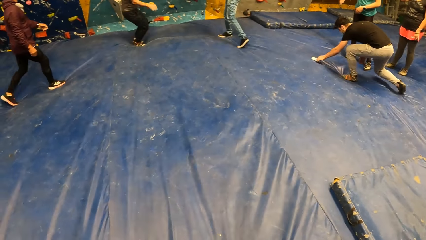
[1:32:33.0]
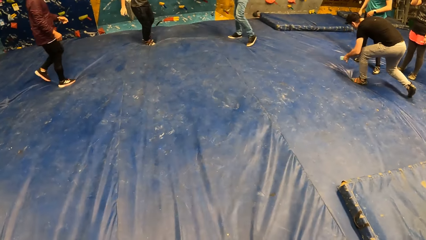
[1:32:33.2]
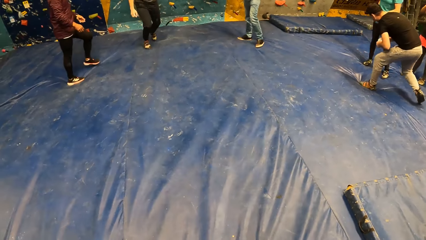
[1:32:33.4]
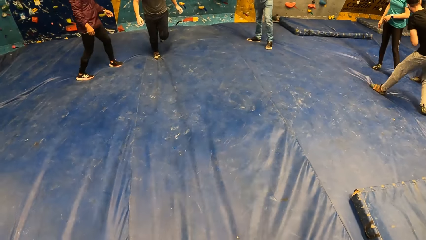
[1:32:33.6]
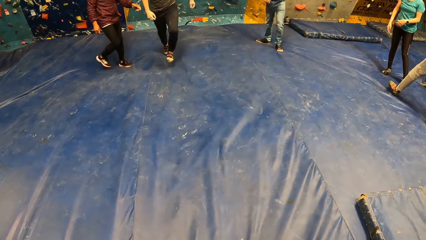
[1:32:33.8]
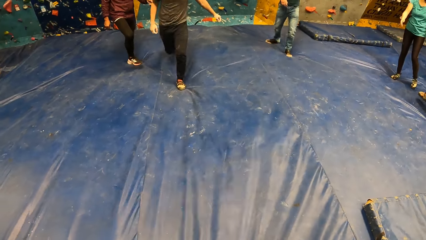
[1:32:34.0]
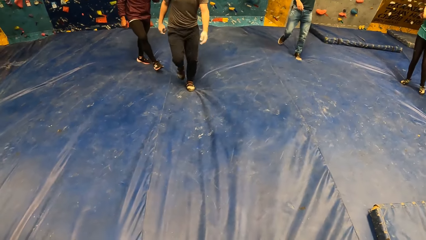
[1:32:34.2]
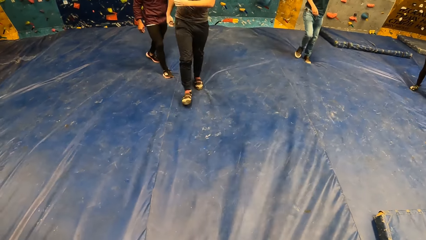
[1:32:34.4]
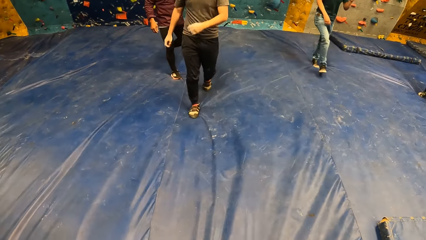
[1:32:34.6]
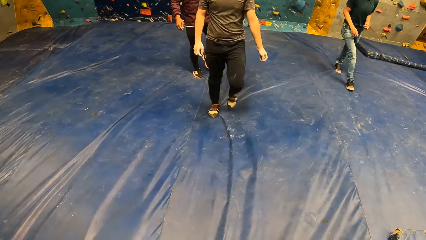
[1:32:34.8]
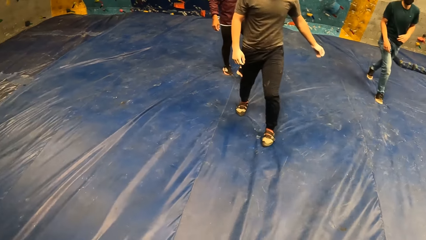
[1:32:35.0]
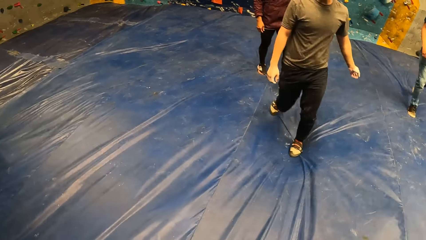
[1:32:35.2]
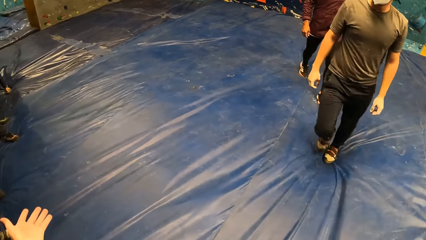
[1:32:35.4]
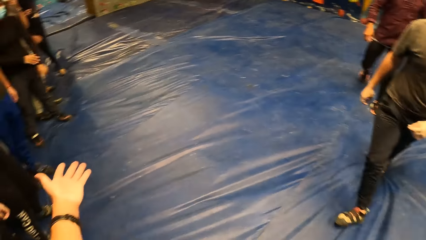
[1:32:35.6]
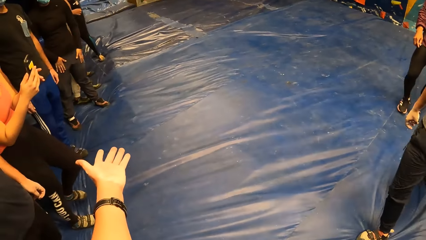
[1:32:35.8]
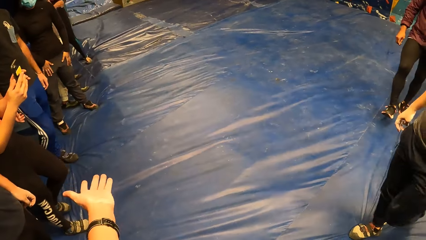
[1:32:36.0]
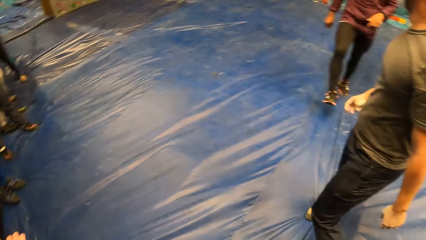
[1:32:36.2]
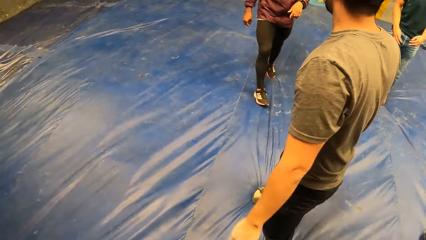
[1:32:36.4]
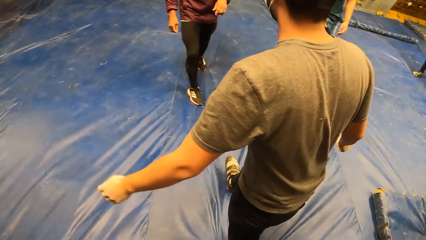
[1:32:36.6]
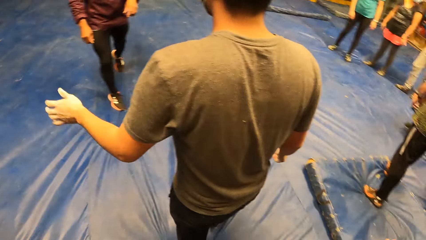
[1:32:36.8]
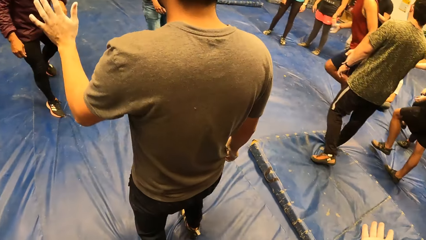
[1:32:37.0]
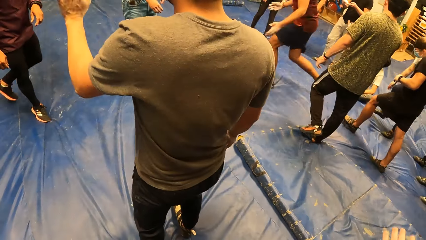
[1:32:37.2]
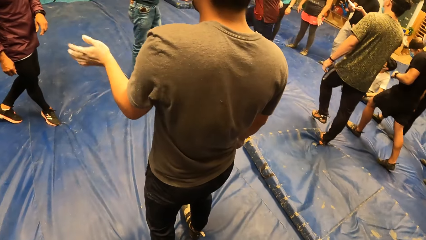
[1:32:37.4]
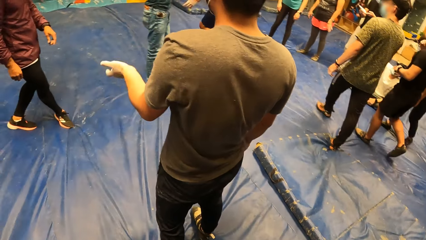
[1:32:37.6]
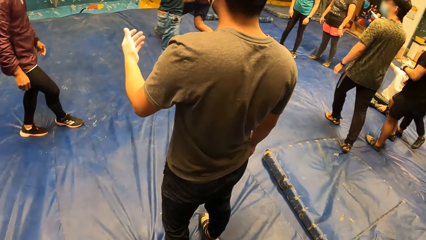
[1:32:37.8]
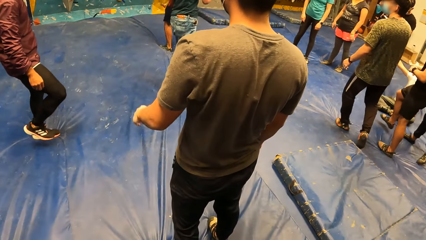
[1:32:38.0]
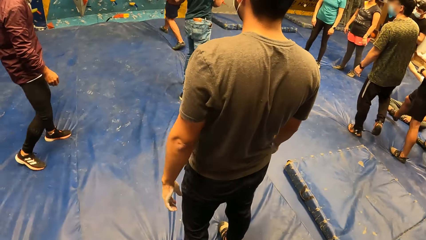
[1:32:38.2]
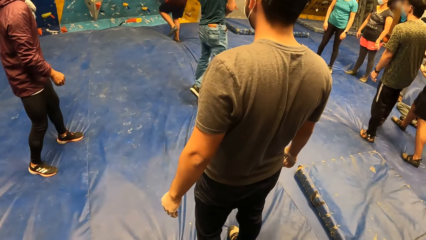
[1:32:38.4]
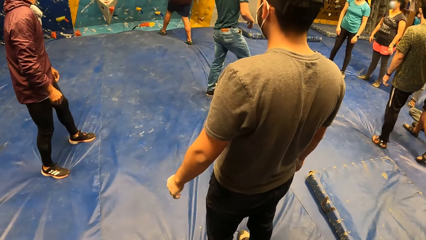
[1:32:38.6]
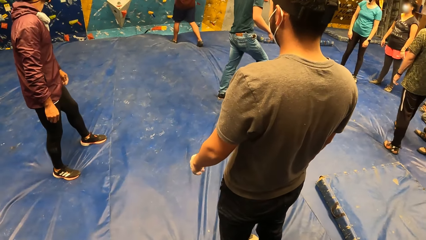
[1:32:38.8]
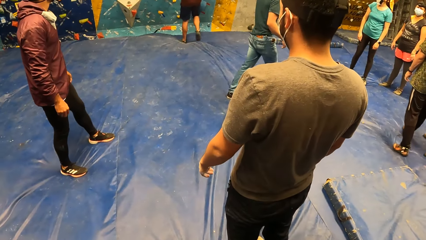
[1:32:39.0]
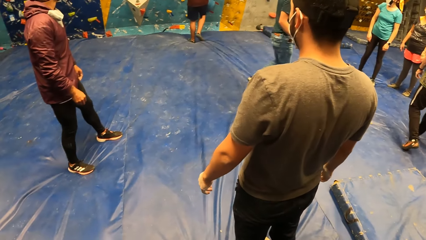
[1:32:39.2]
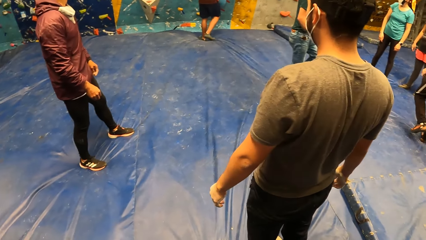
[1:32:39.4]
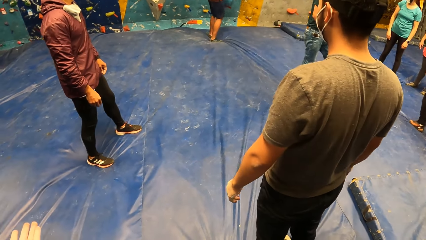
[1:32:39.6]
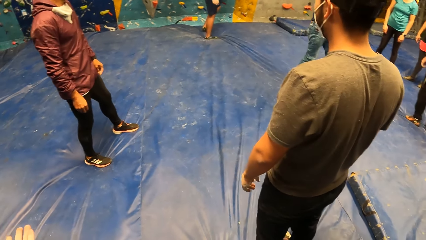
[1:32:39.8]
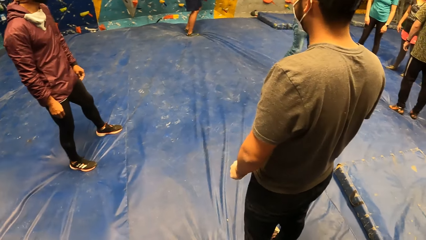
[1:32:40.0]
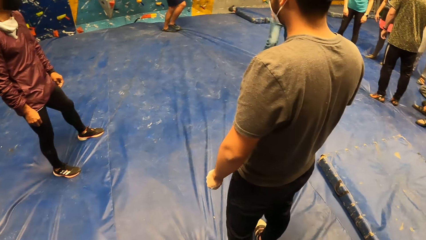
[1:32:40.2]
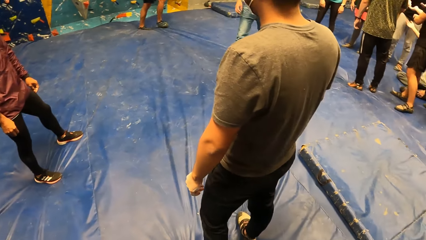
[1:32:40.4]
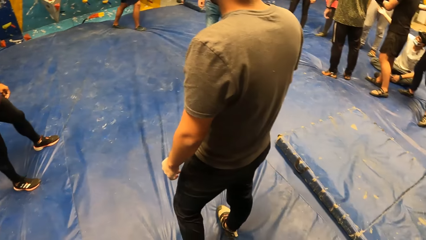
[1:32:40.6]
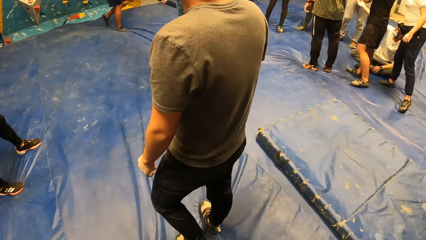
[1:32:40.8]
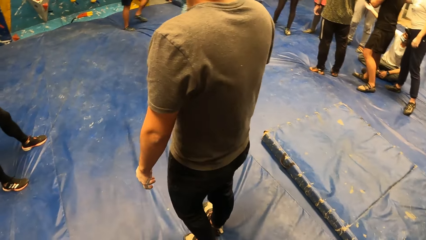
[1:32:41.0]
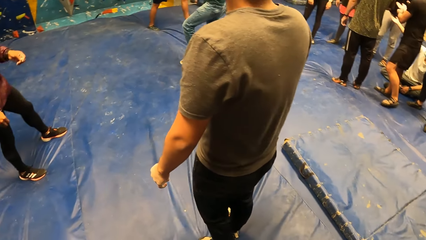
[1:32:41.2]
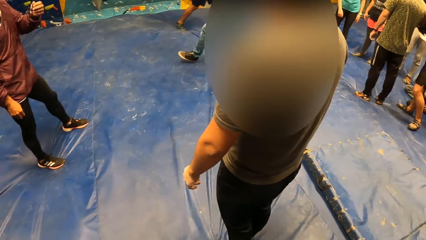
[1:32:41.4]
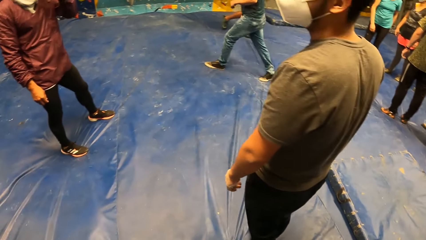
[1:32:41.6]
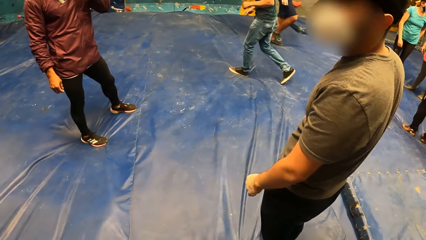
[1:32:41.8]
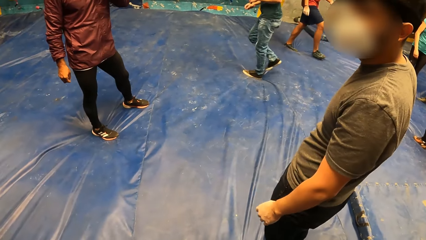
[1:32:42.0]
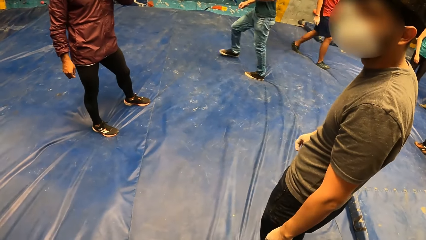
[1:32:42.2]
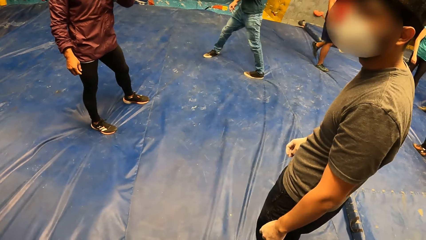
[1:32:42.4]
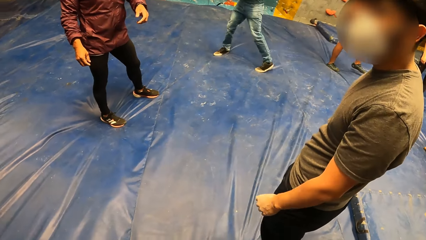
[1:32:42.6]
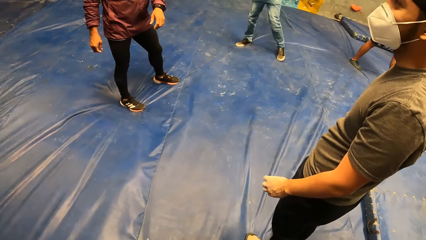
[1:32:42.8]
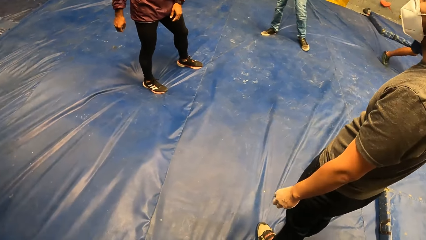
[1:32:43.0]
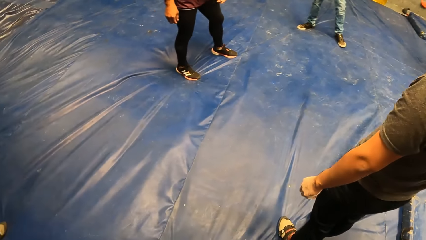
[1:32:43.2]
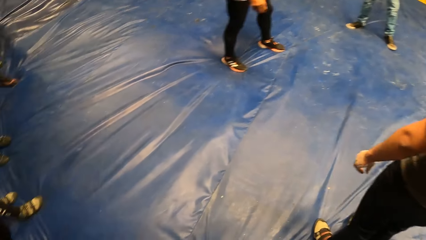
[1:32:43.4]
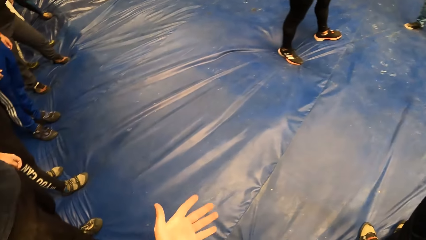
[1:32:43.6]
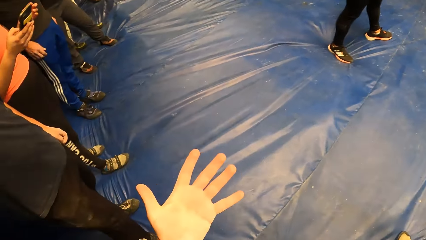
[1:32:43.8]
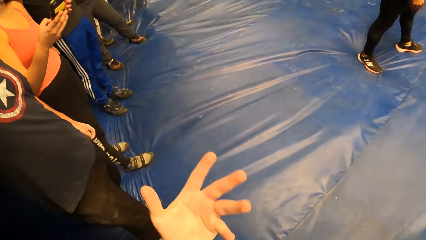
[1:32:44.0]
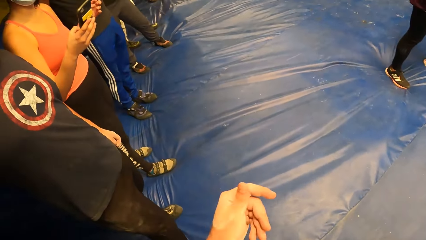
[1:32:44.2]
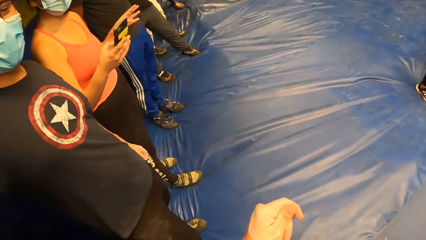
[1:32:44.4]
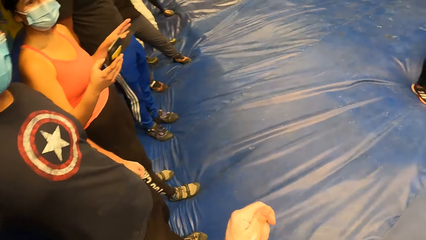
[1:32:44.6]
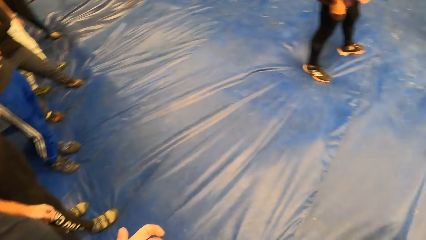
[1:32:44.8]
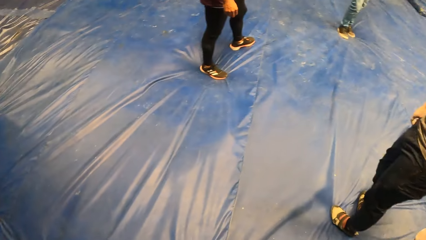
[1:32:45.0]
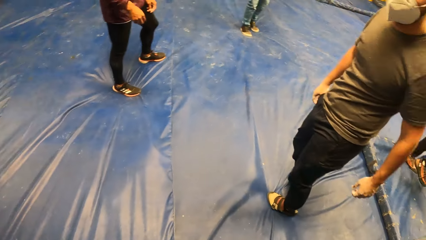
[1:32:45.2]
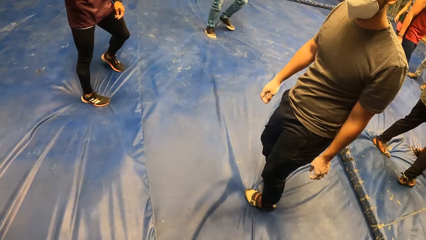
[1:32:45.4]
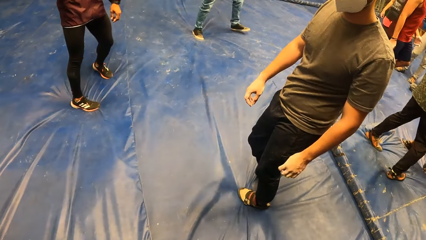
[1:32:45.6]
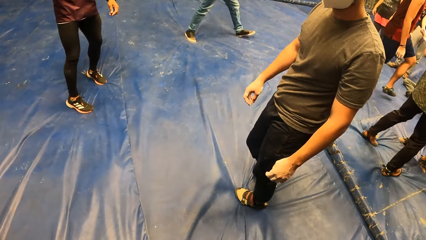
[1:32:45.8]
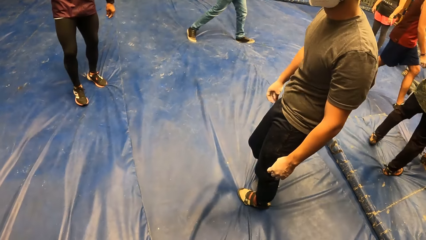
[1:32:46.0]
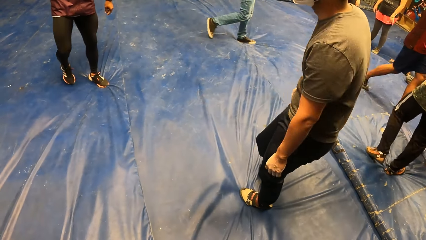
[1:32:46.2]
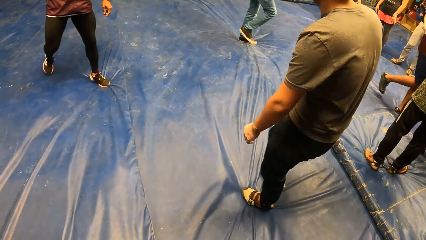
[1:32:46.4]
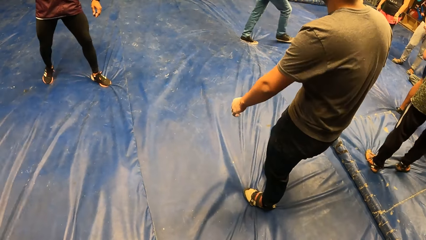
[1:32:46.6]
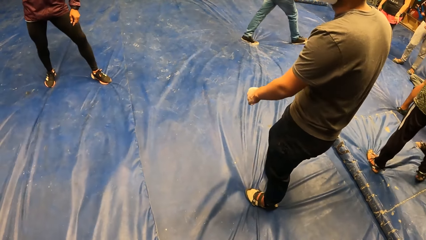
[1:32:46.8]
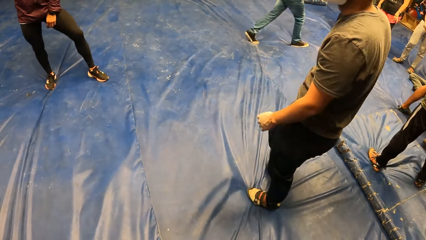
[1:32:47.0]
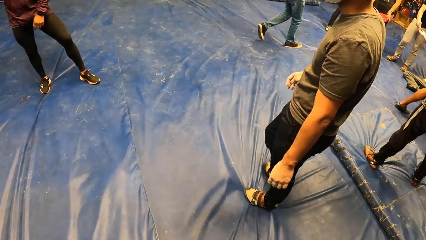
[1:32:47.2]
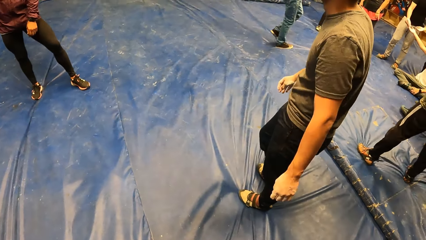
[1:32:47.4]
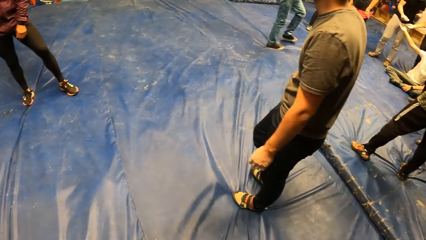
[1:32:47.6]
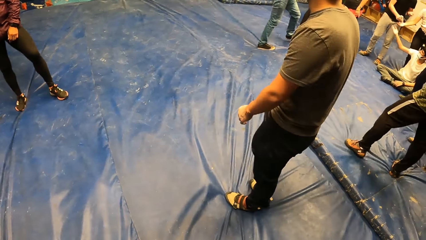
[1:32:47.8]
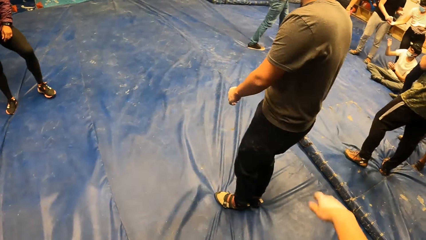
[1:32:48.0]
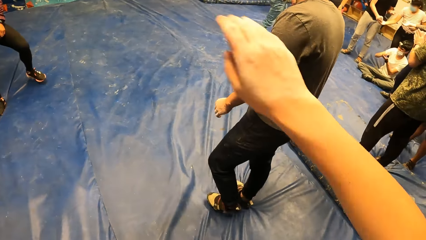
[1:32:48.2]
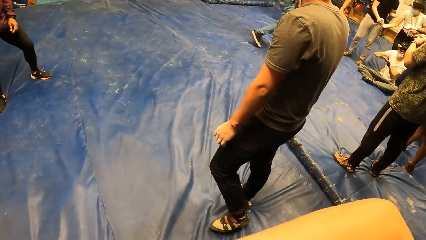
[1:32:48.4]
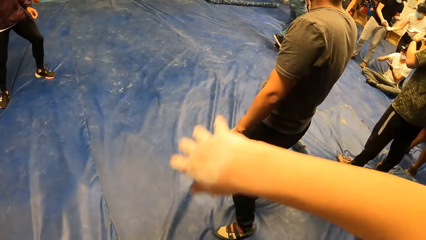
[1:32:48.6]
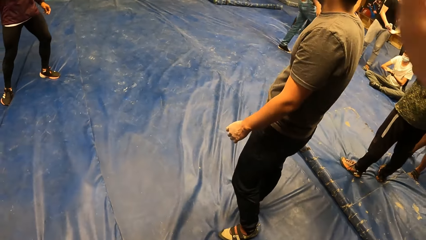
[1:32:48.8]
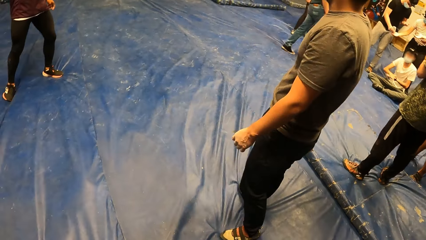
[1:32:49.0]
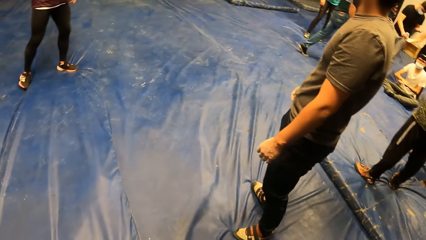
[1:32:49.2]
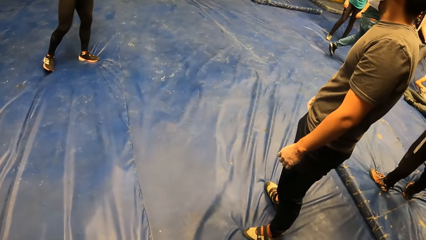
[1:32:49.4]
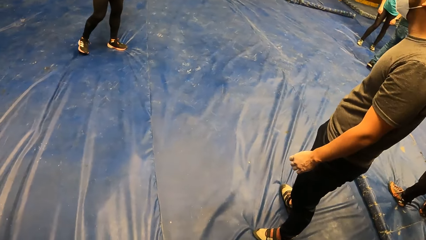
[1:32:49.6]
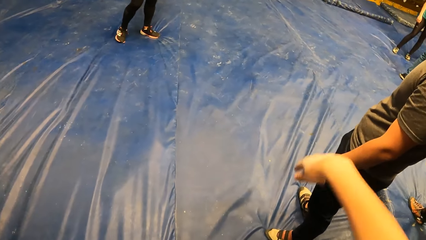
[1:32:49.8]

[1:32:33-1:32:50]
A man picks up a tube of climbing balm on the bouldering mat on the floor with his left hand. Another man jumps. The camera wearer looks around the room. The second man runs around the room. The camera wearer looks around the room. A third man interacts with a fourth man. A fifth man runs towards the bouldering wall. The camera wearer converses with the second man. They look around the room. They converse with another man. They converse with the second man.
